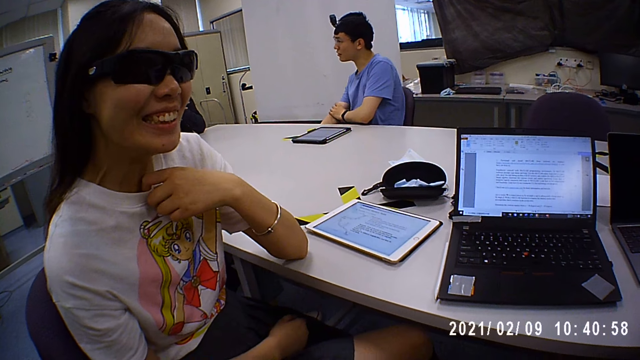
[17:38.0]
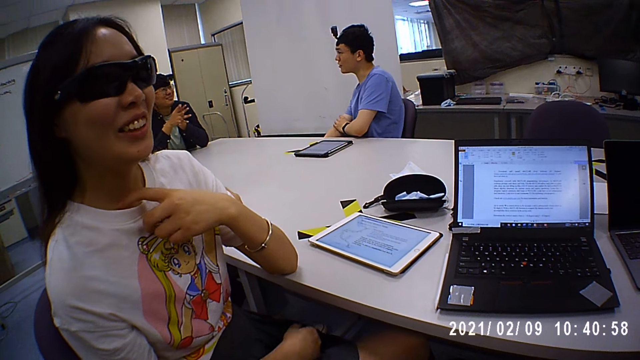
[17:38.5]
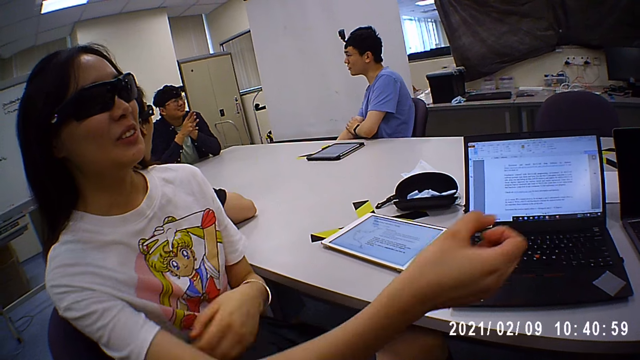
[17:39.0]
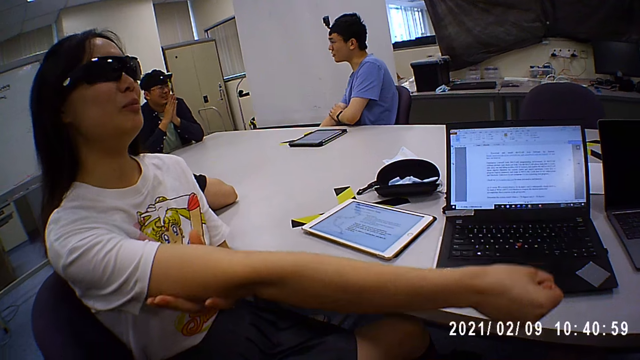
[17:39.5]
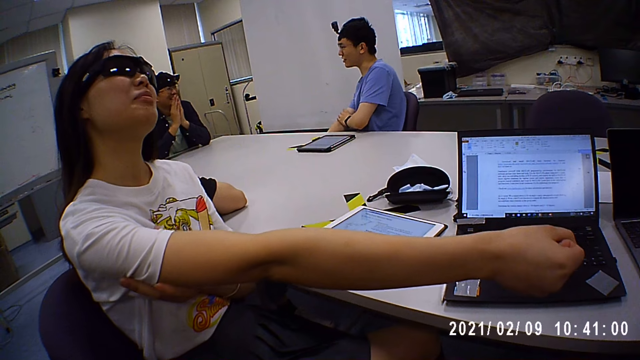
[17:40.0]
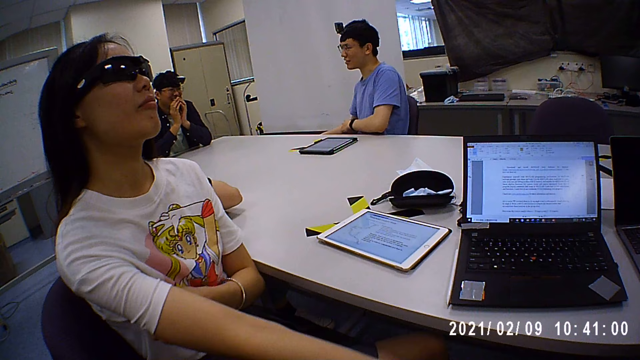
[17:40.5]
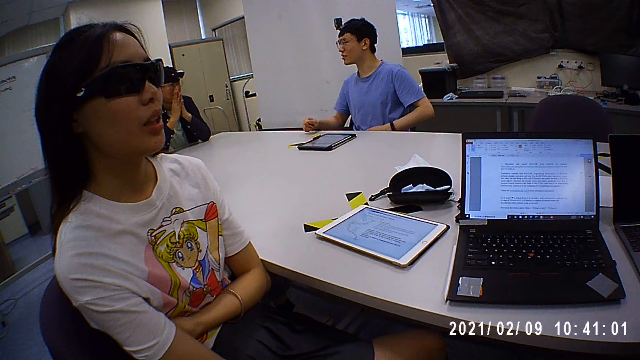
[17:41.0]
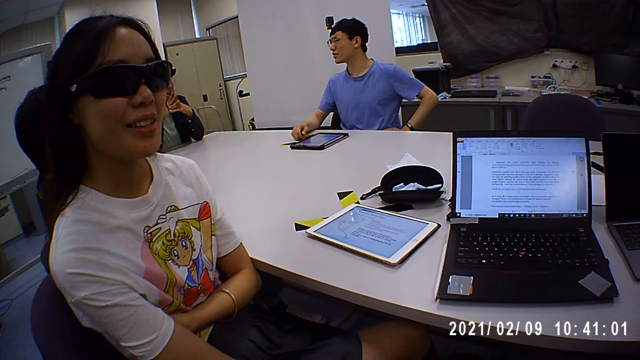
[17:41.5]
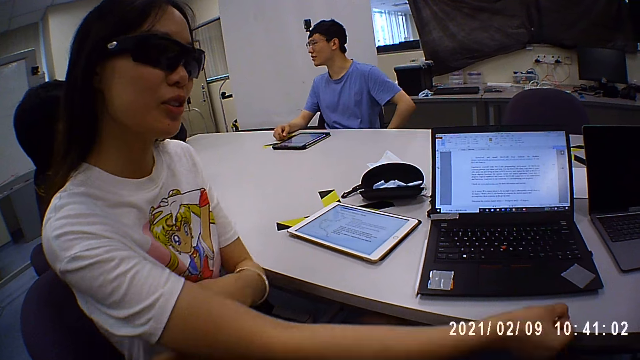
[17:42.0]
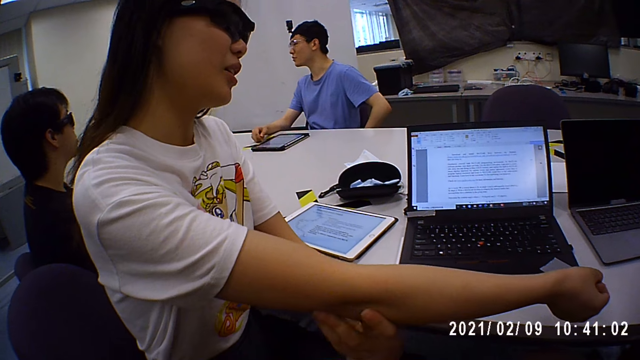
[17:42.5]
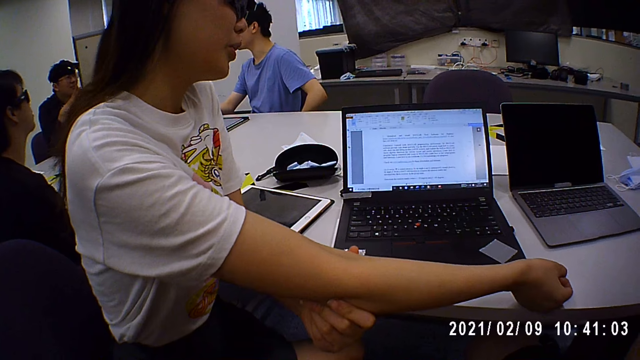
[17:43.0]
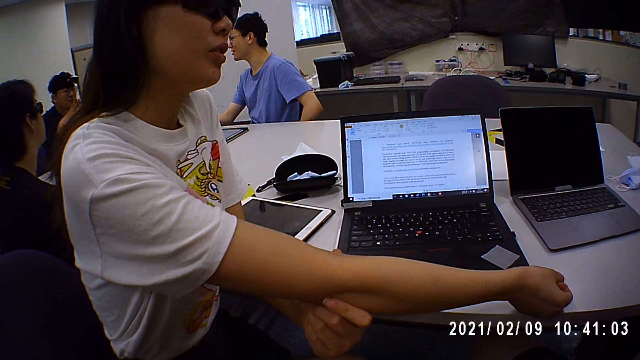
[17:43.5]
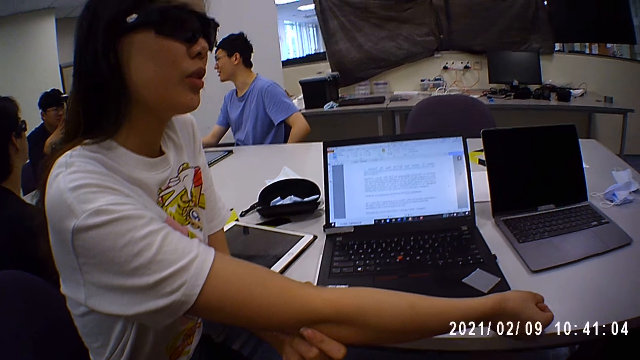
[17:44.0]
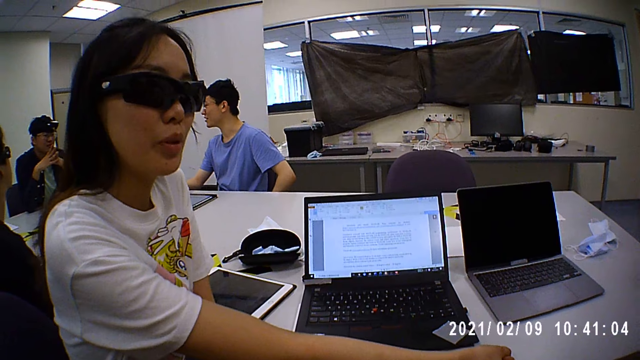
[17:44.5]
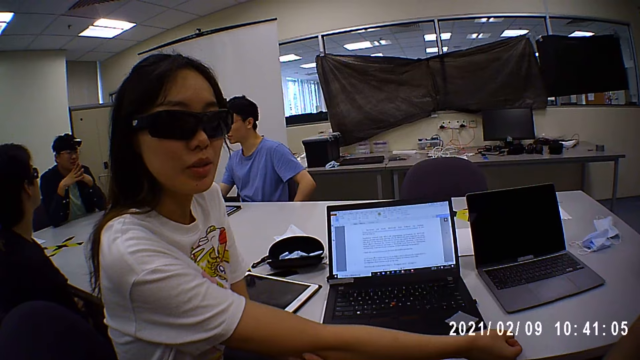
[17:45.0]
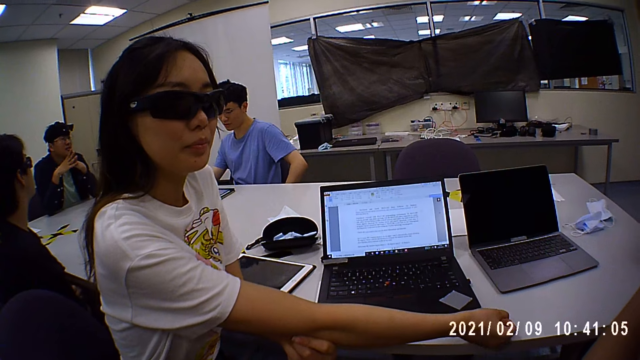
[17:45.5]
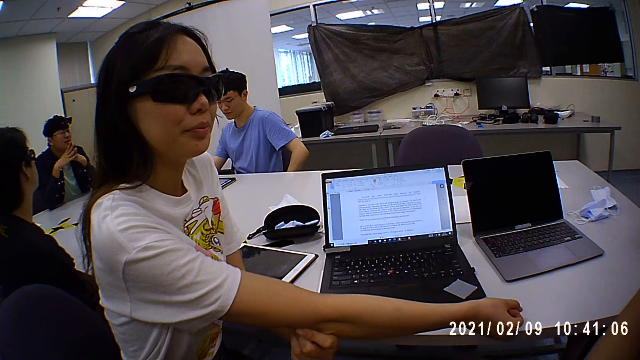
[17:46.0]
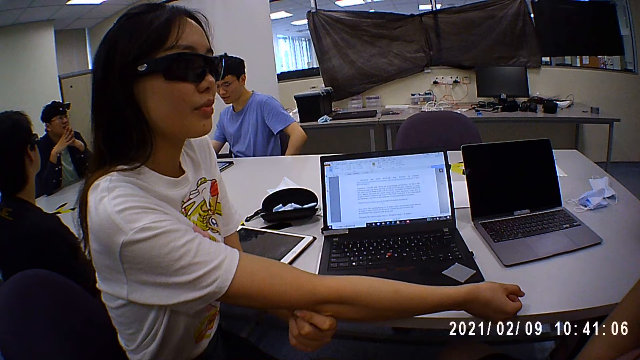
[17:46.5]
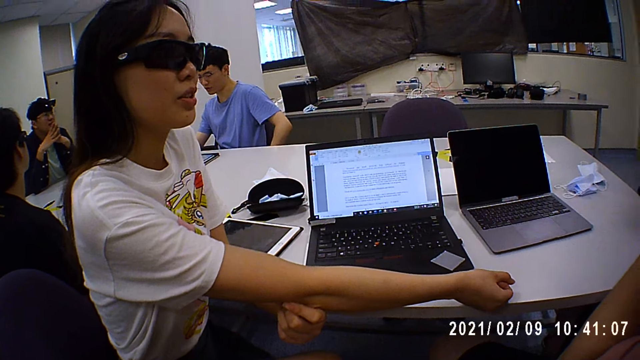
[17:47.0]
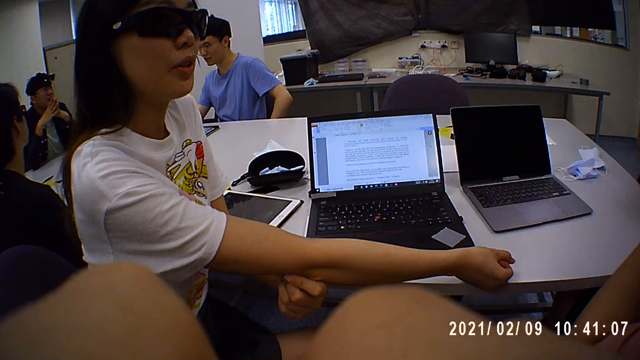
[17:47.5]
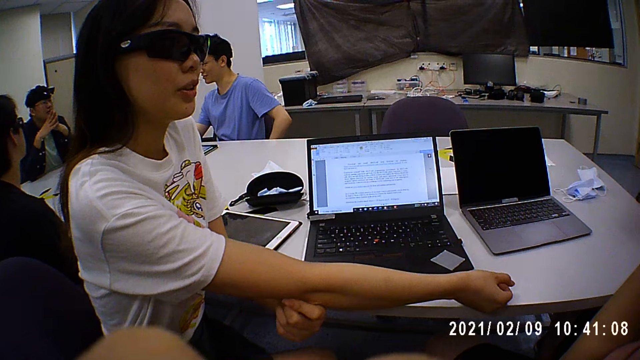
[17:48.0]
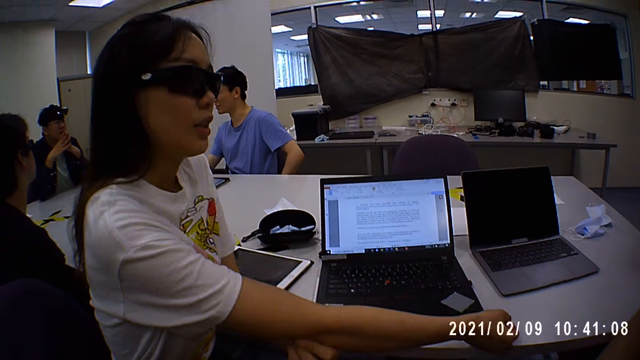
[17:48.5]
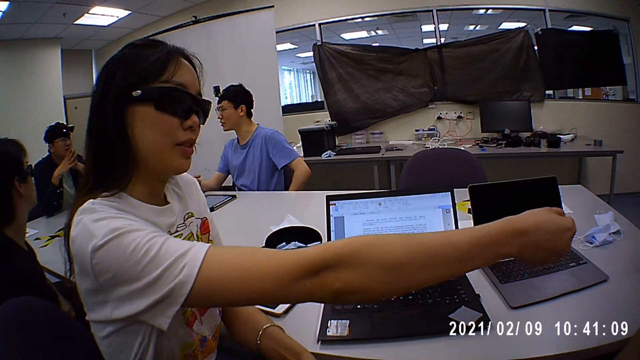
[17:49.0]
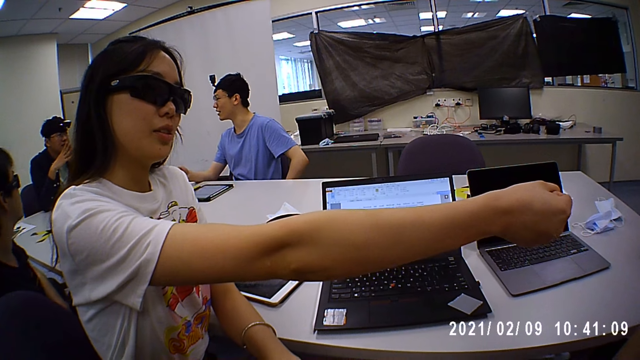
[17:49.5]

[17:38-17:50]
A woman stretches her right hand. The woman holds her right hand with her left hand and places her right hand on the table. The camera wearer adjusts the camera on his head with his right hand. He moves his body.

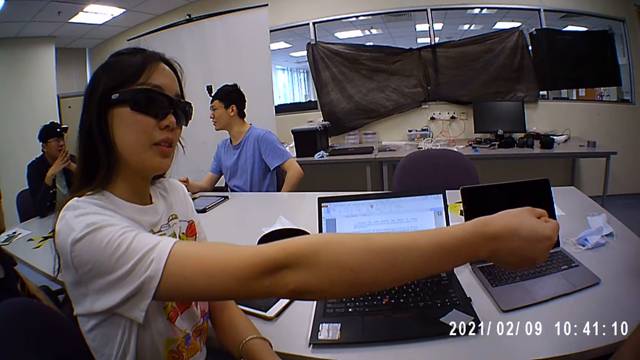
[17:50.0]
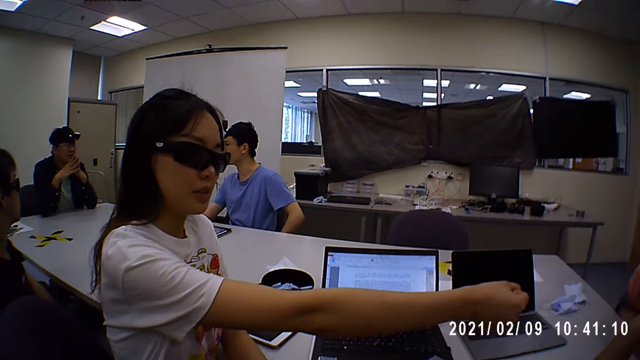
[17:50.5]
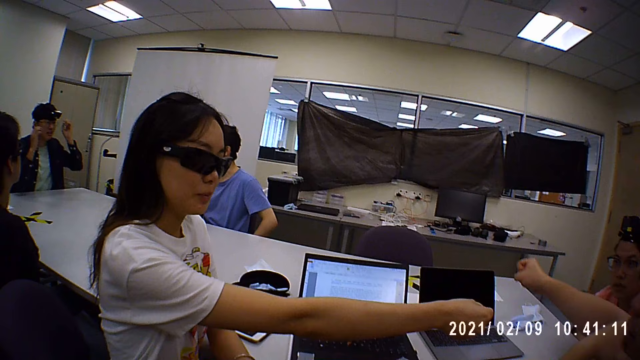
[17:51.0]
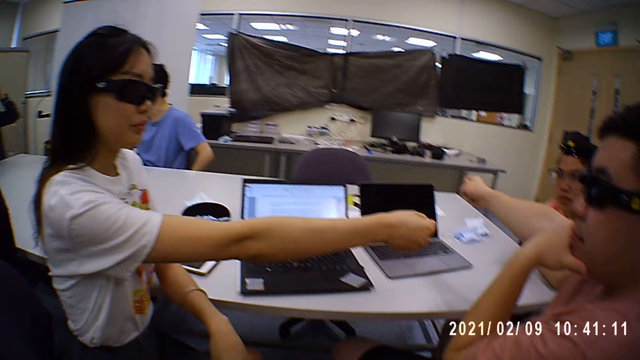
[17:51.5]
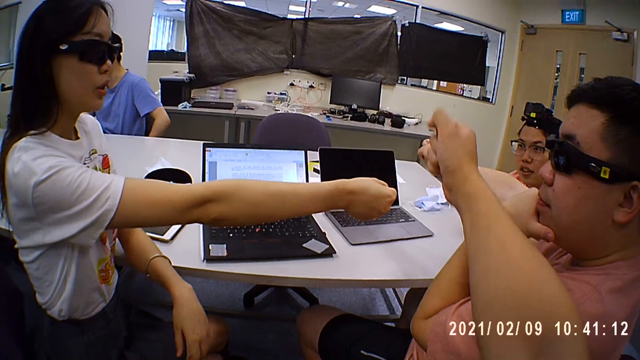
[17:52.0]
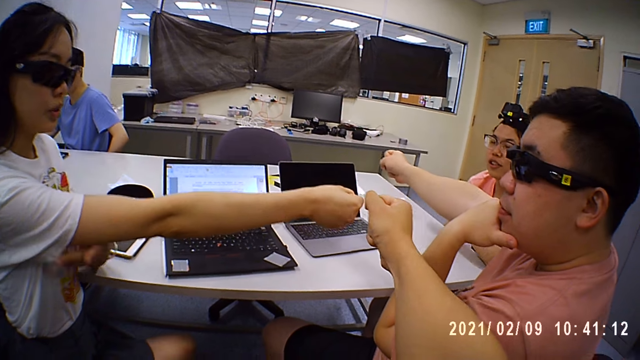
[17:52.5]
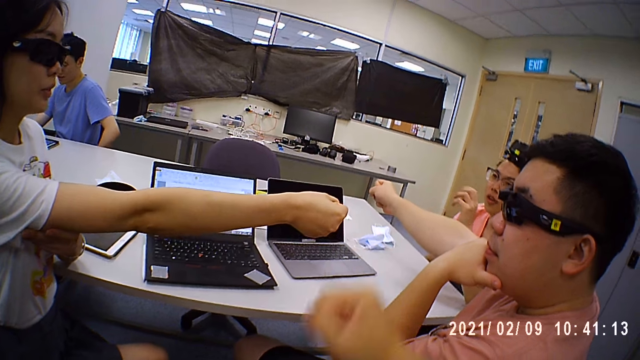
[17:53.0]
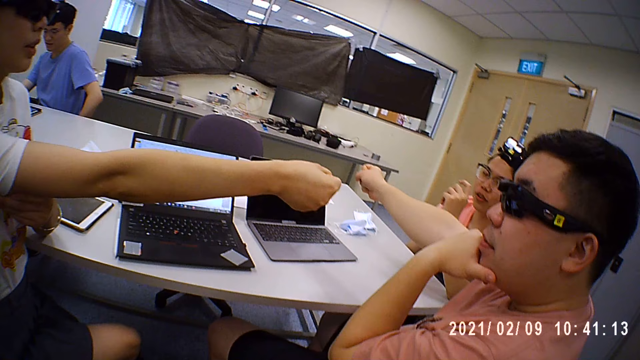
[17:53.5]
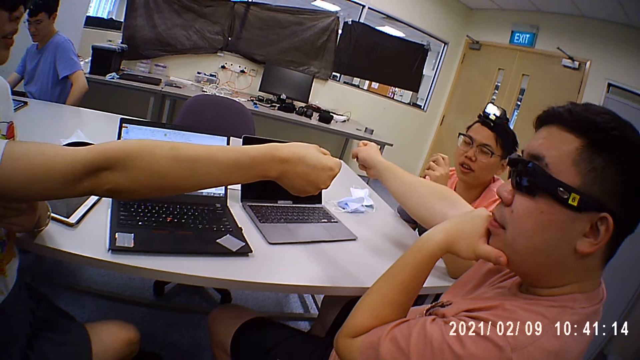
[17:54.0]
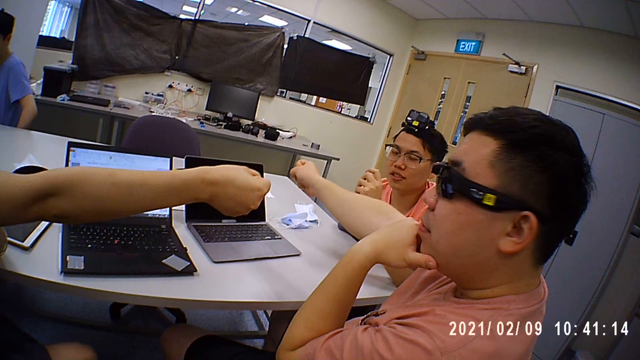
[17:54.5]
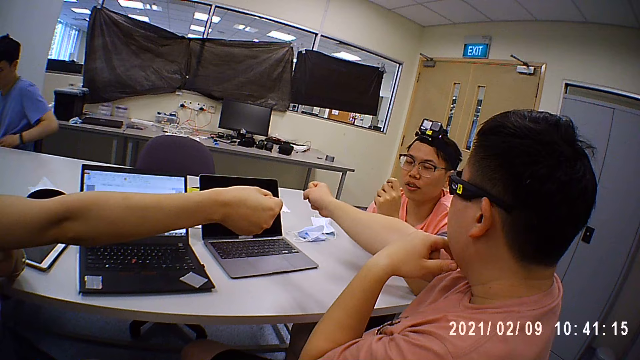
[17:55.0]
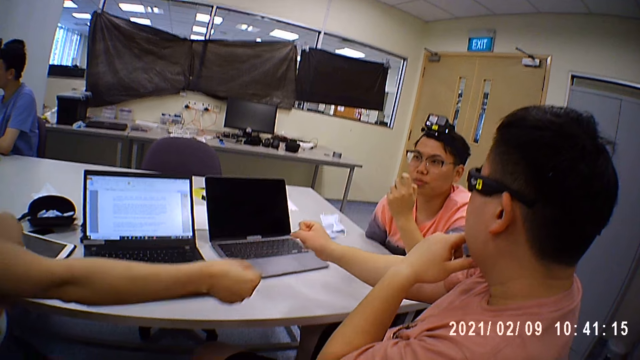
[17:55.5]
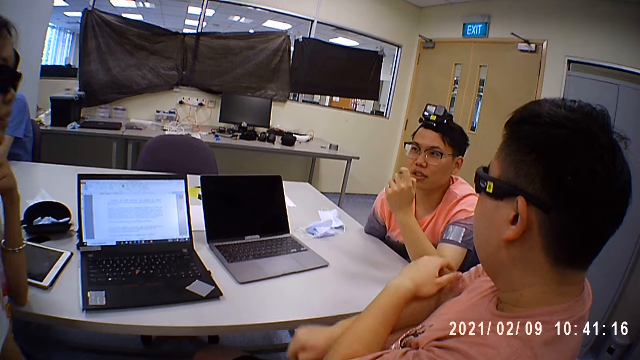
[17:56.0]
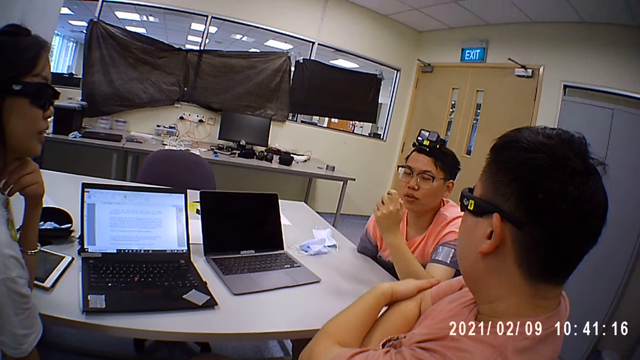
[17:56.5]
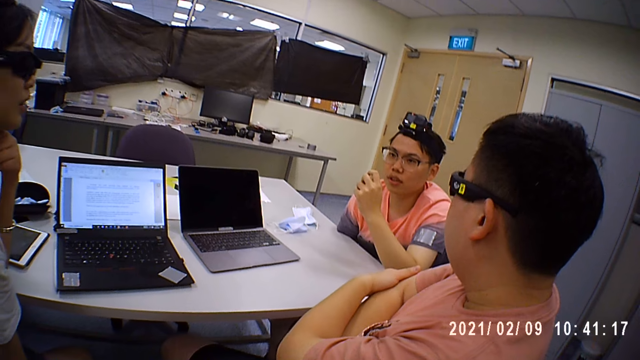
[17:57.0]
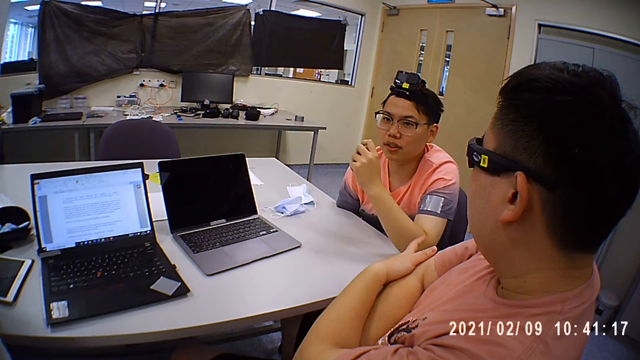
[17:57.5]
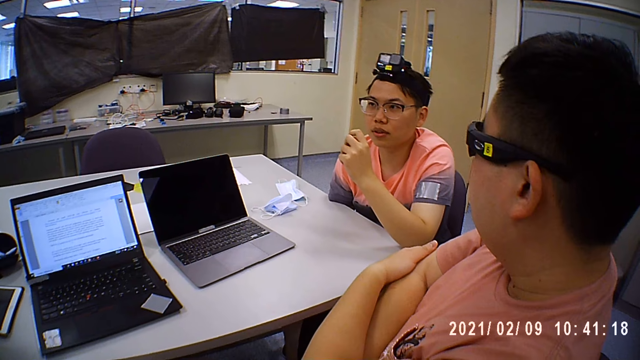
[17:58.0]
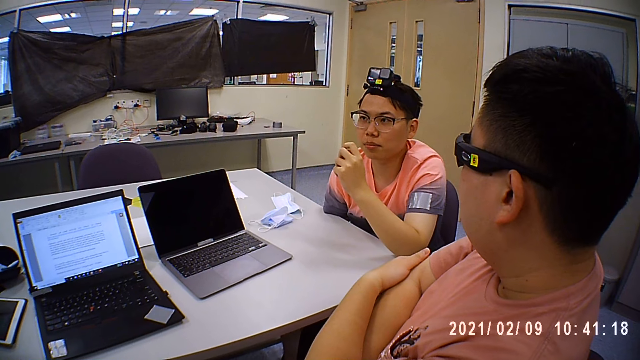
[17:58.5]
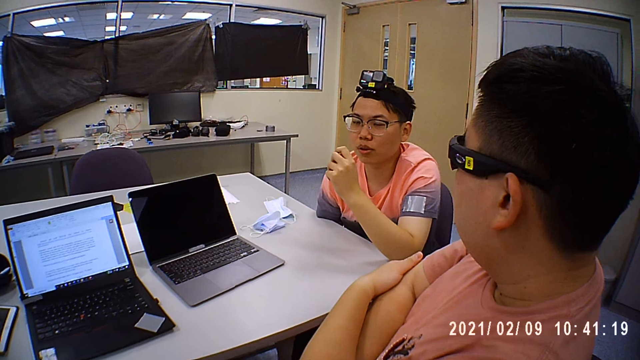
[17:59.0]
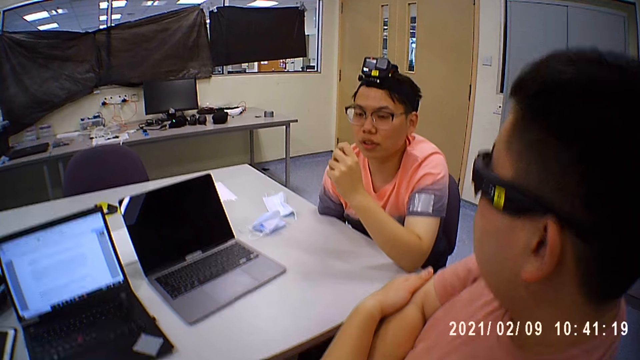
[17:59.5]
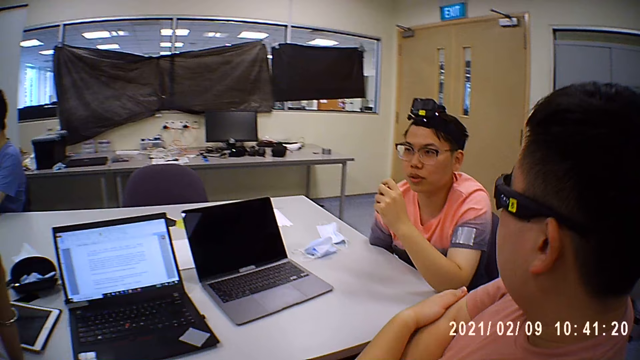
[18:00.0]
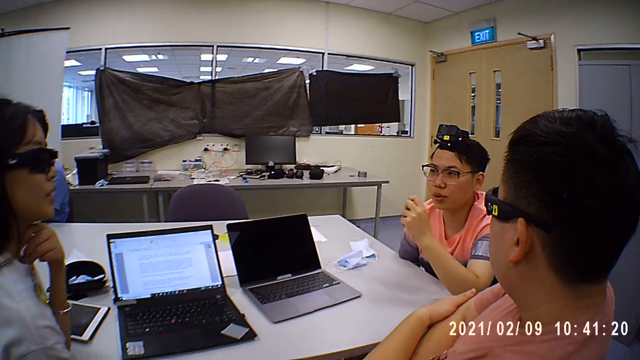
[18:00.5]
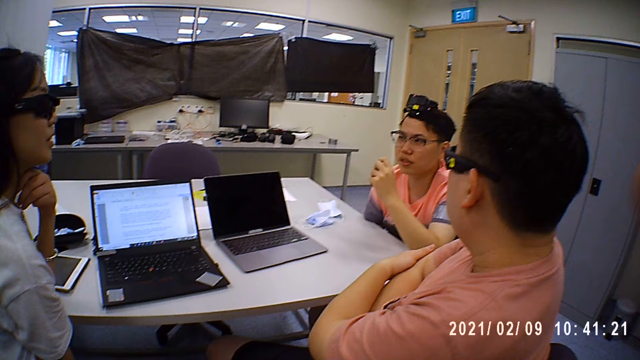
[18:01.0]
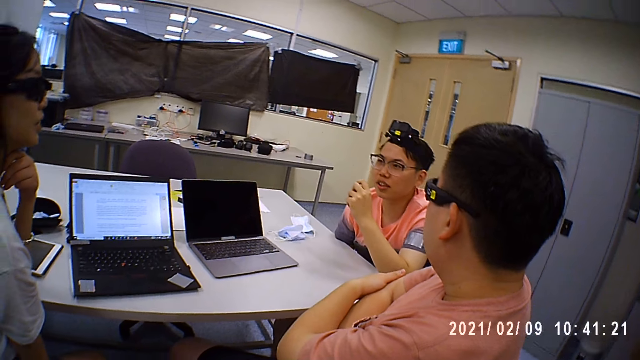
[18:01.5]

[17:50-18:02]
A man stretches his right hand. The camera wearer stretches his right hand. Another man converses with a woman. The camera wearer moves his body. The woman places her left hand on her chin.
